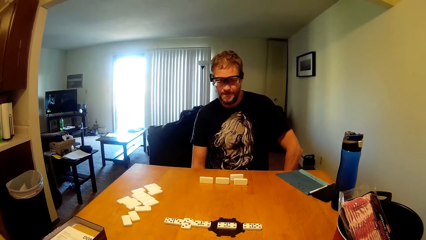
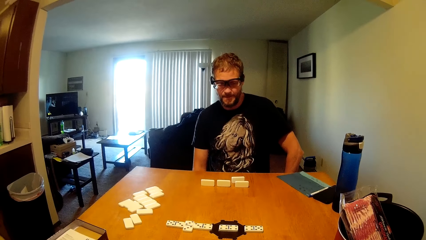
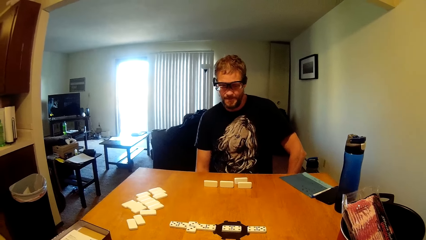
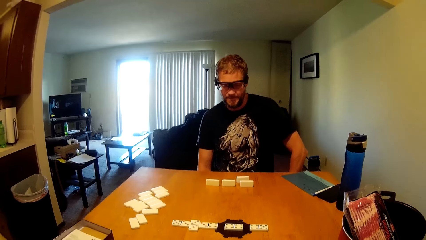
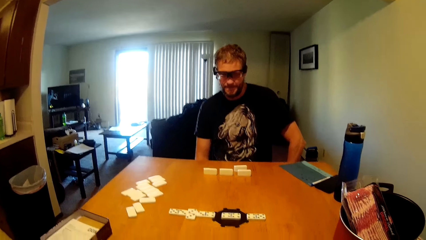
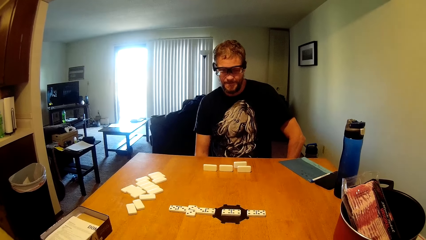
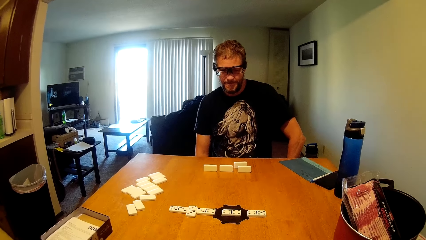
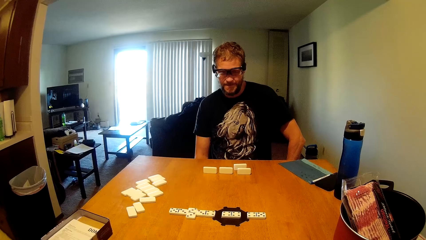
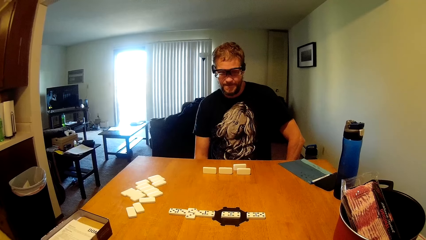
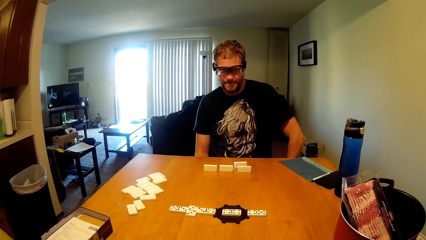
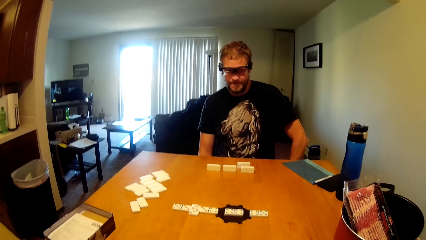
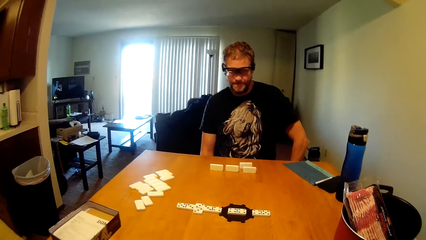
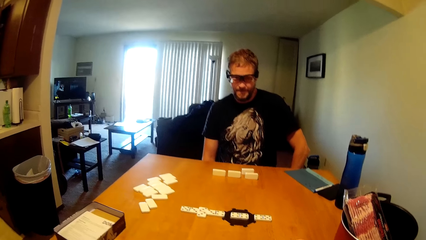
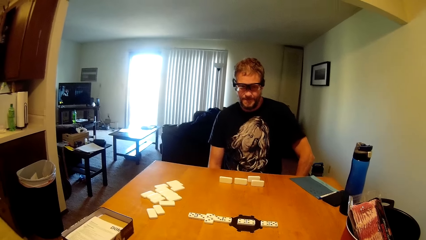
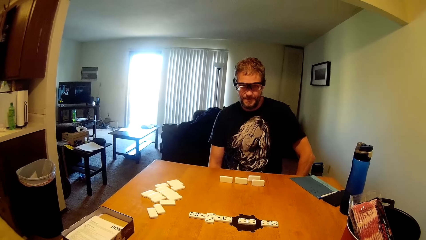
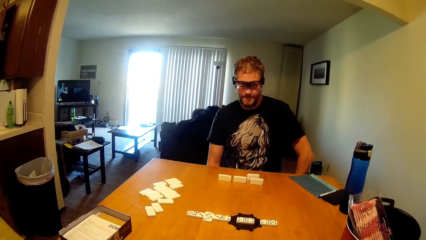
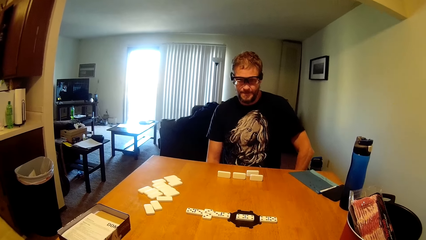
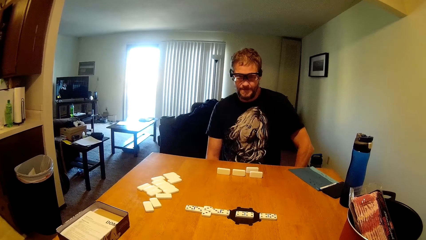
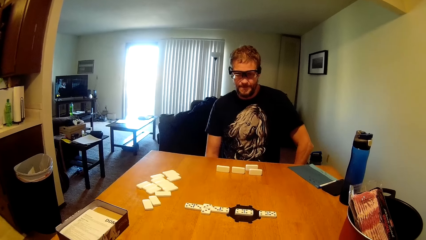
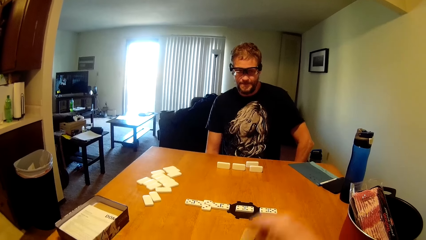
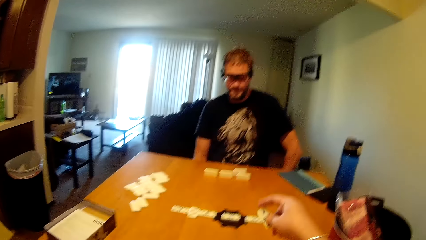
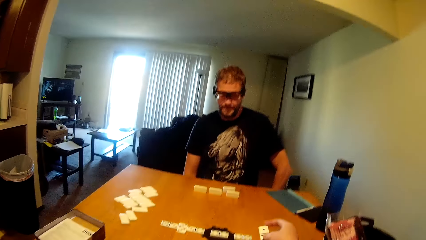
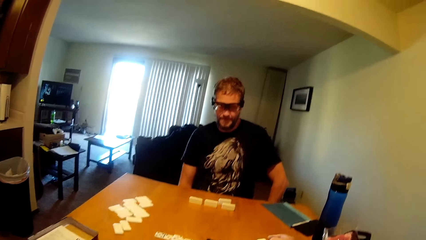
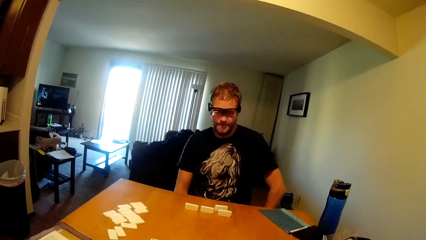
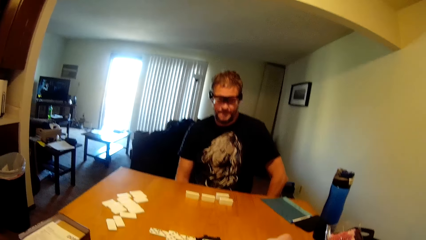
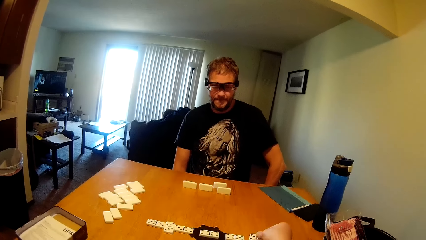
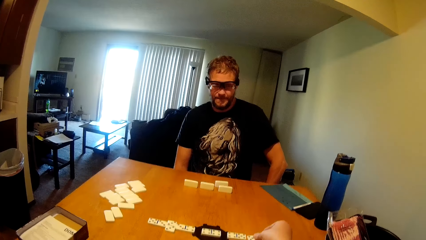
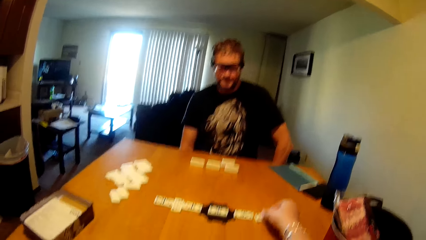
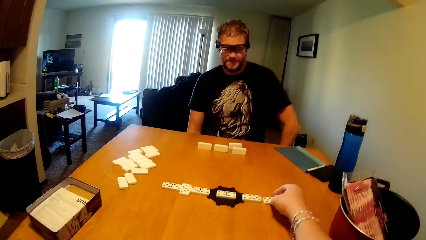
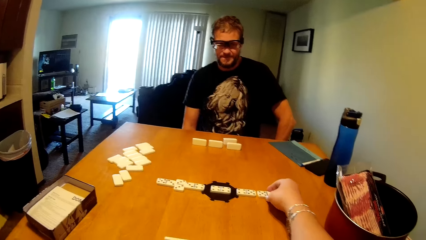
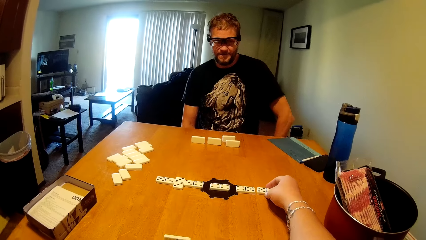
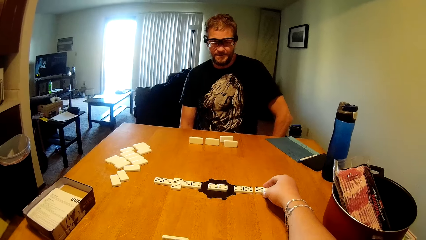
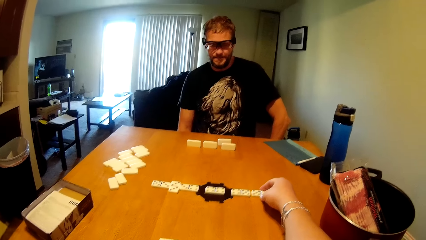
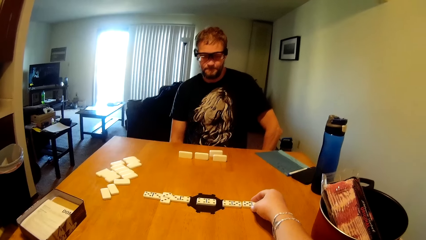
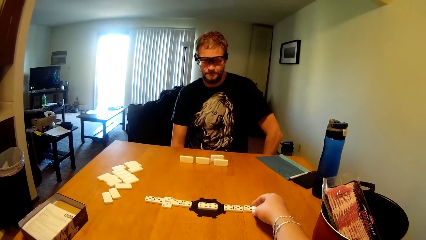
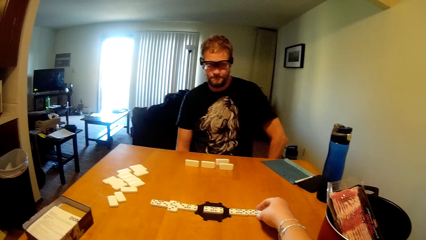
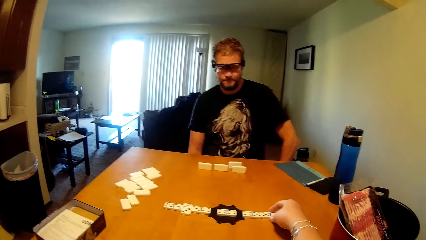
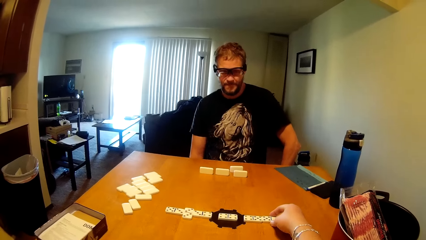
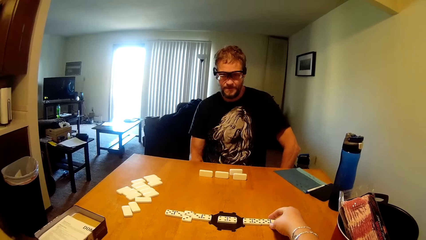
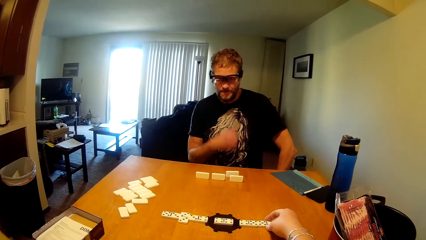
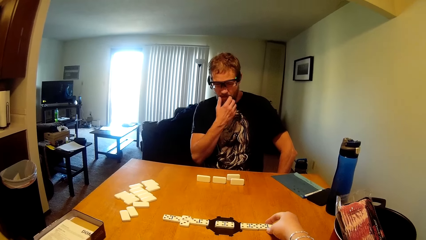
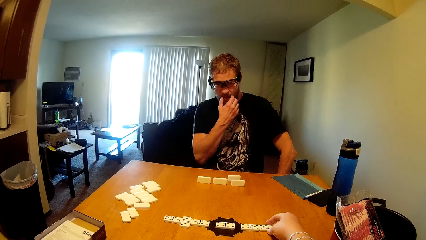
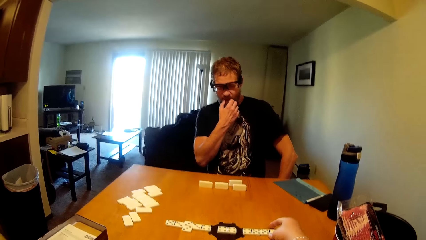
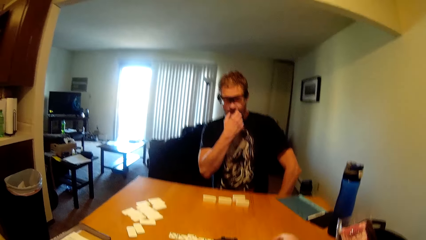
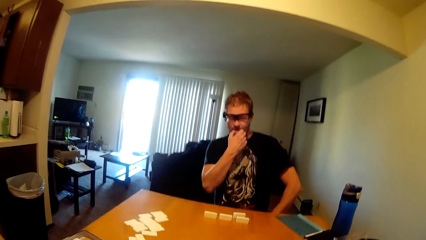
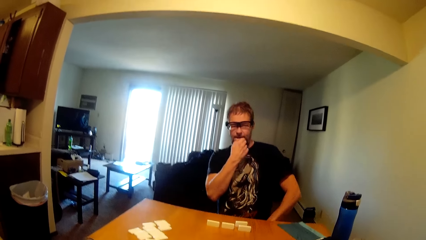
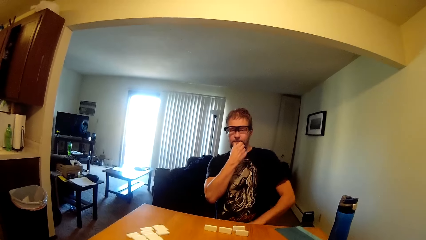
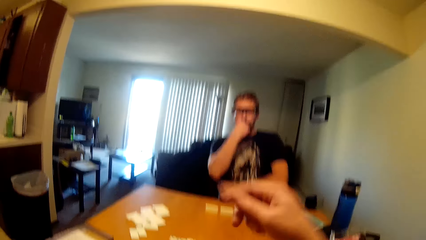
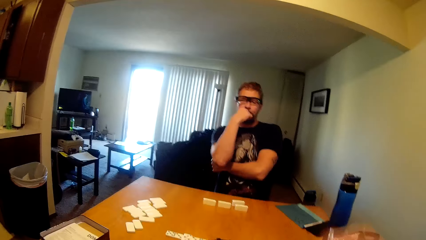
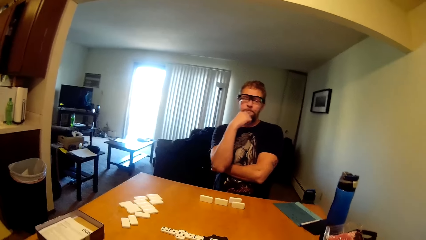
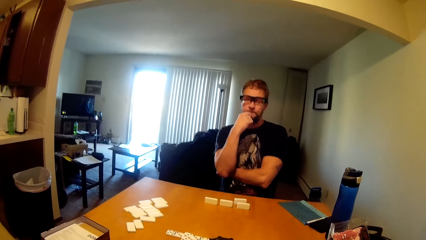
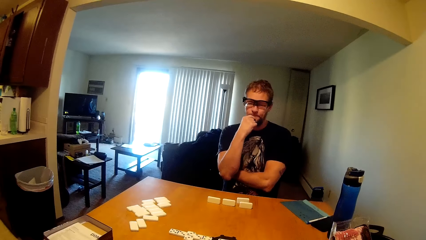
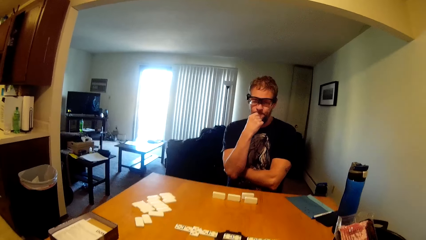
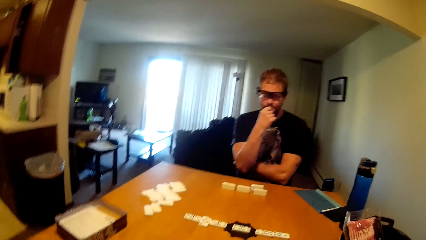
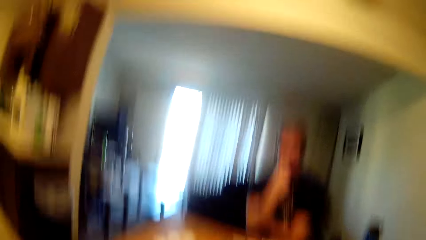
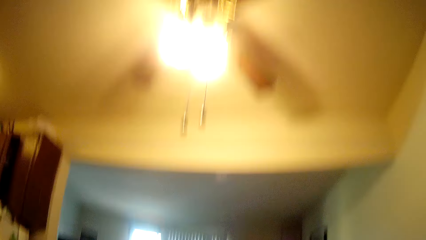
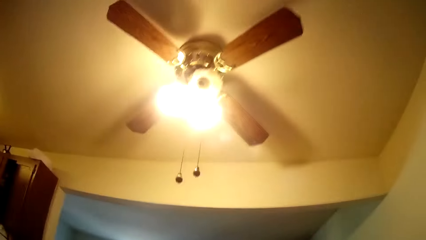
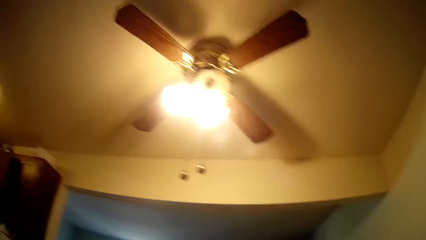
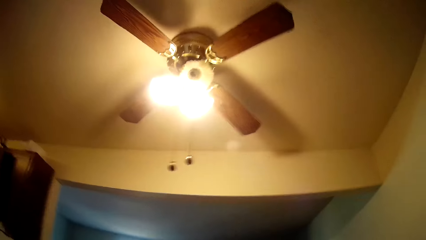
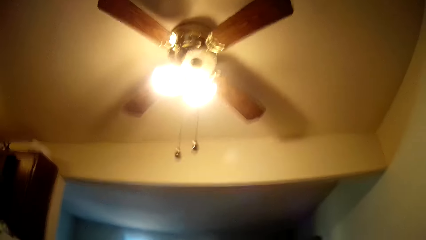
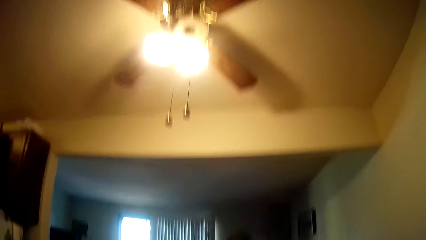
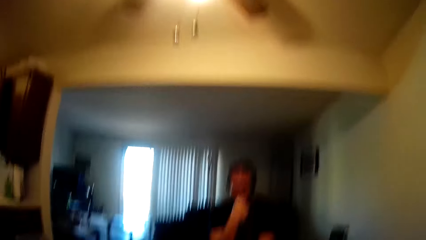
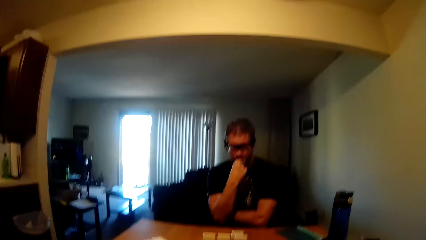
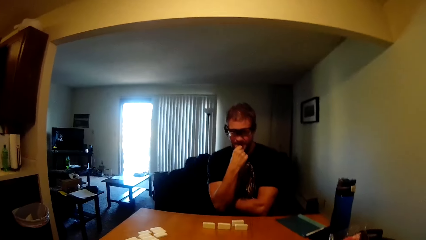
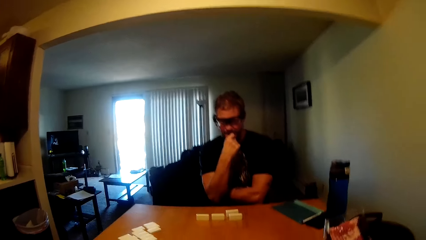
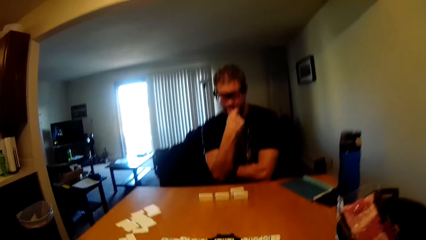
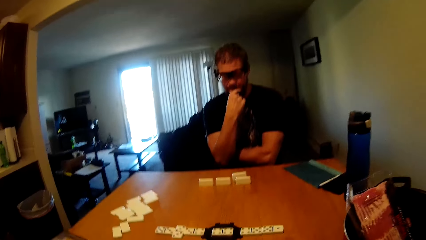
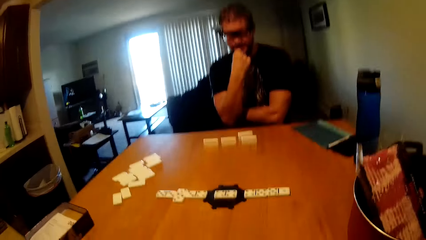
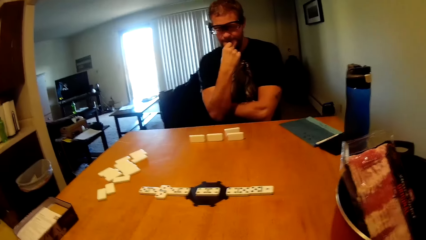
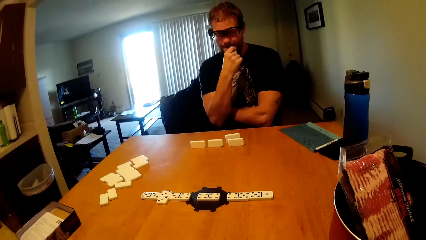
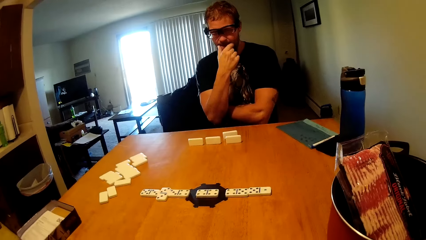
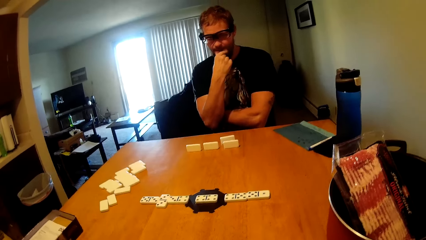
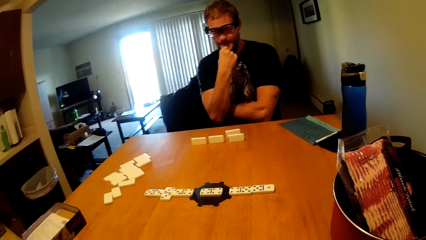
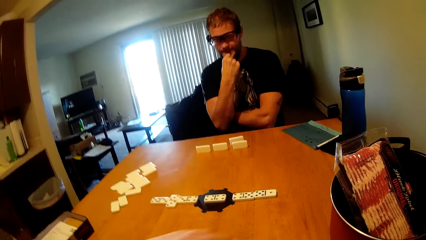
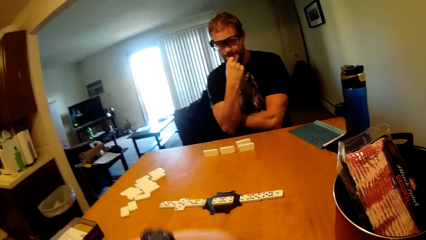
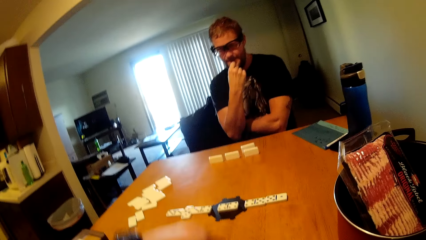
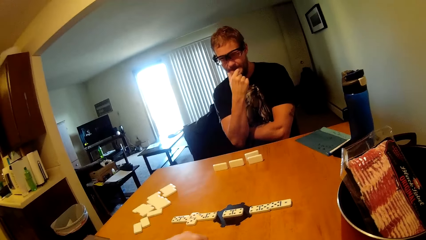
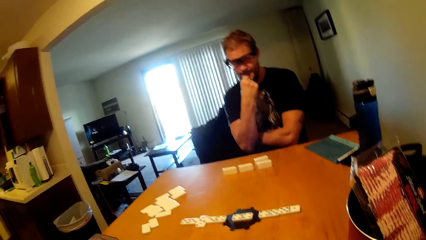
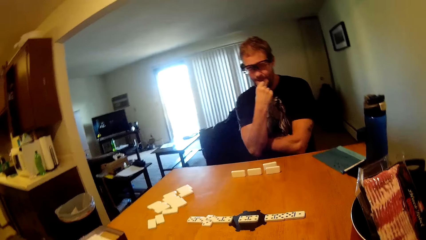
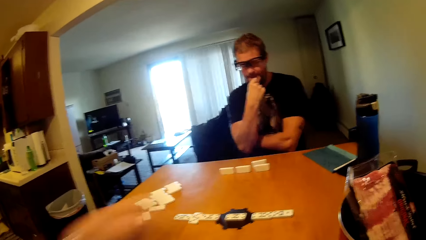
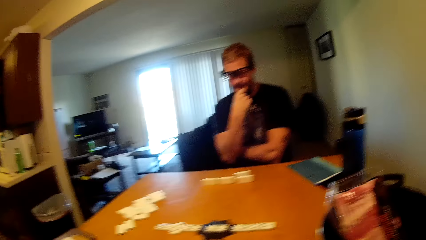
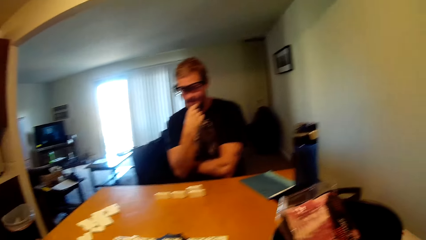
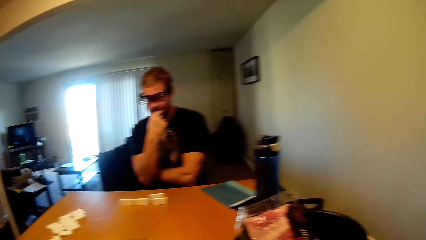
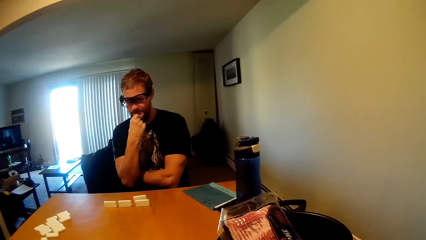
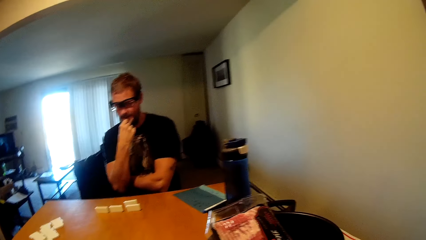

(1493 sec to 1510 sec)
The camera wearer displays a domino on the table. They put down a dice. A man itches his chin.
